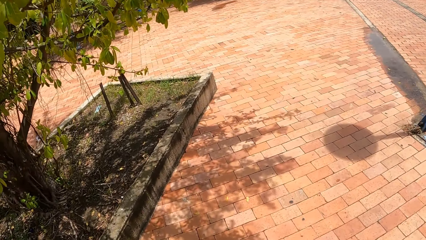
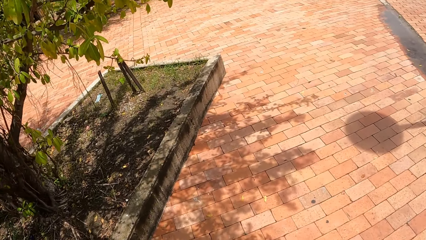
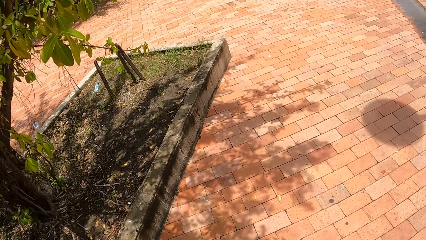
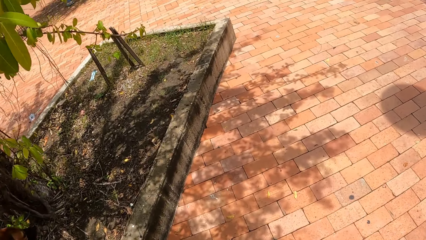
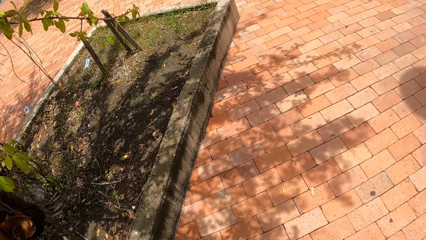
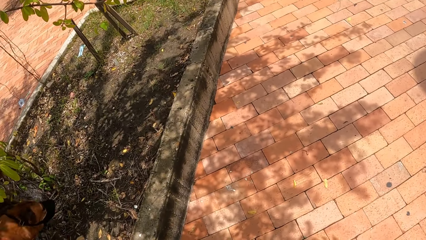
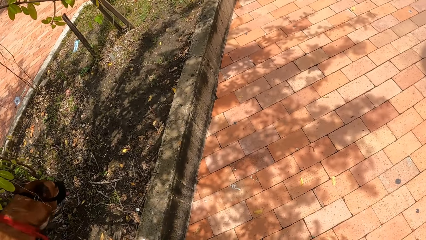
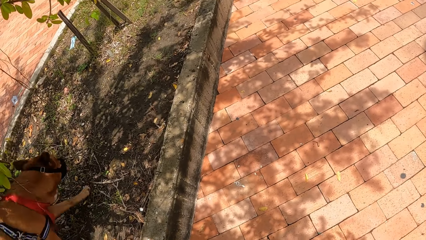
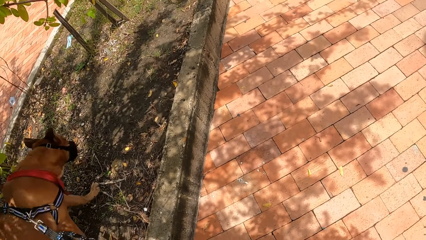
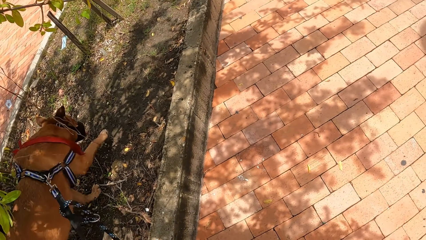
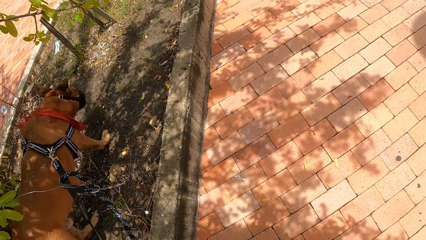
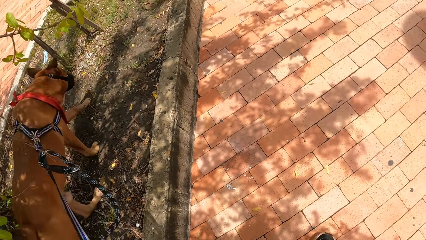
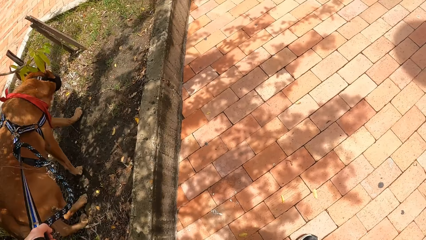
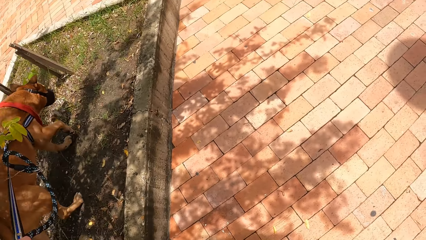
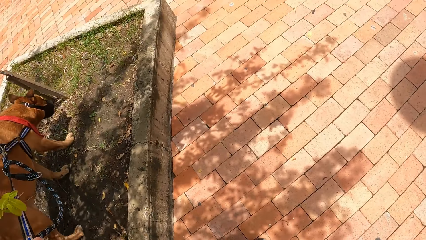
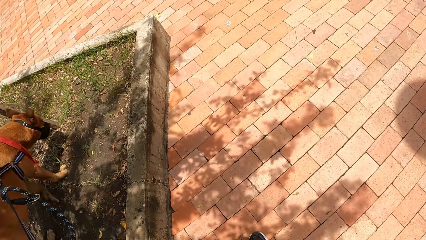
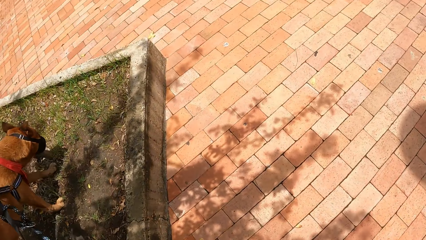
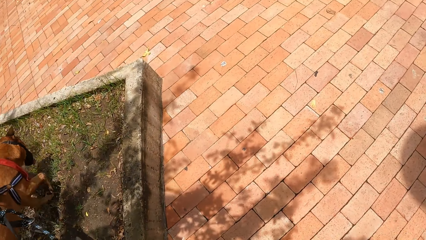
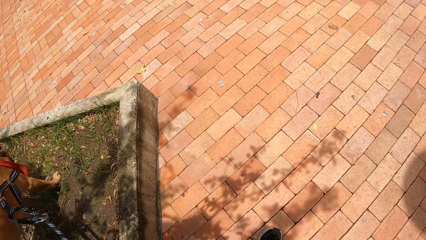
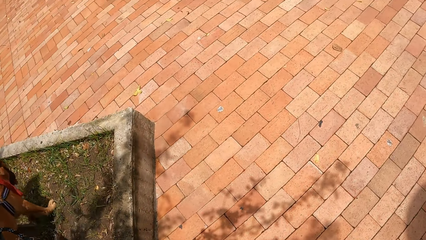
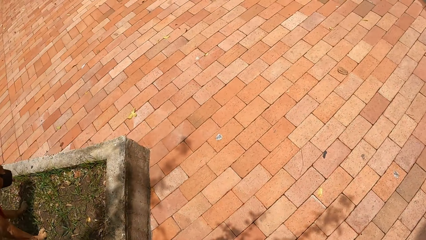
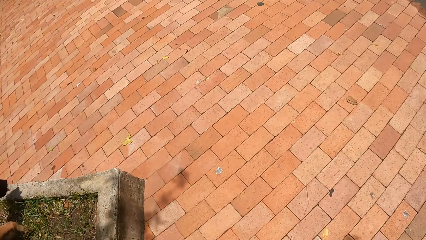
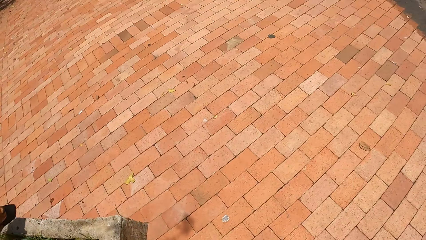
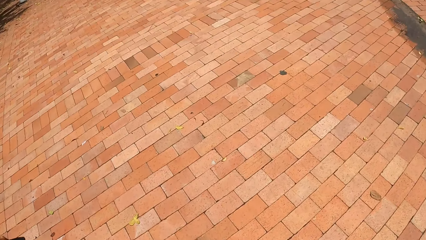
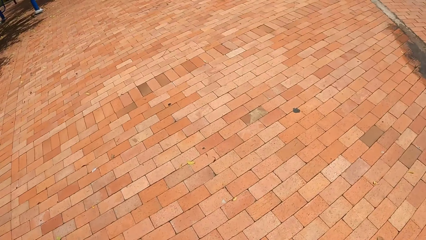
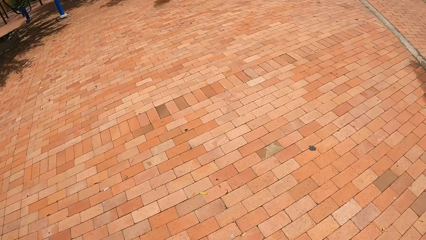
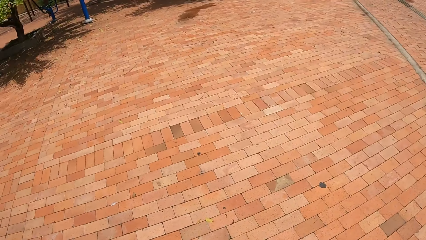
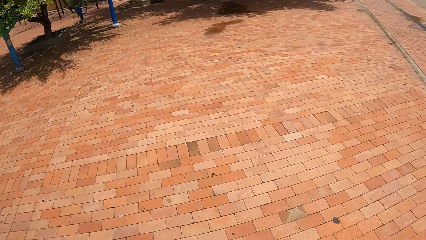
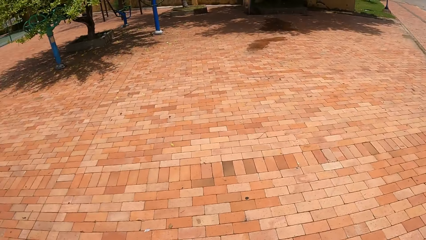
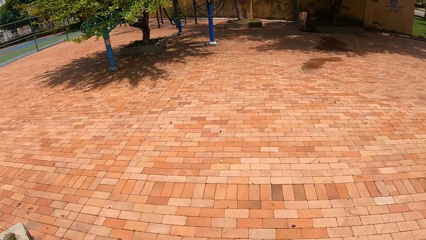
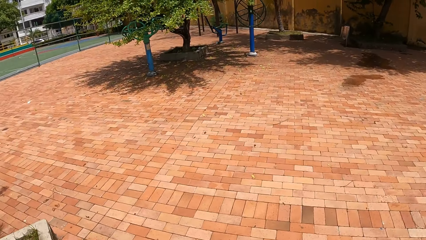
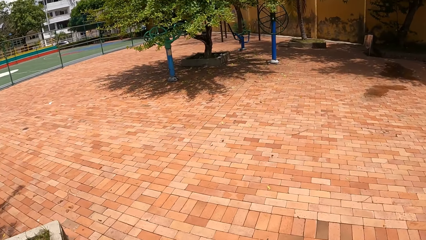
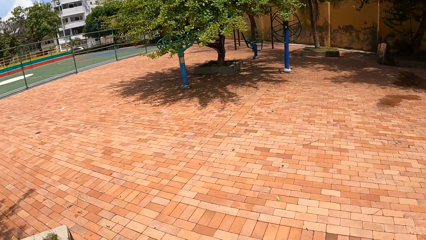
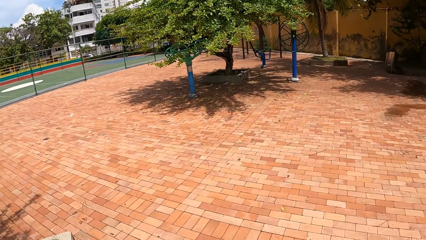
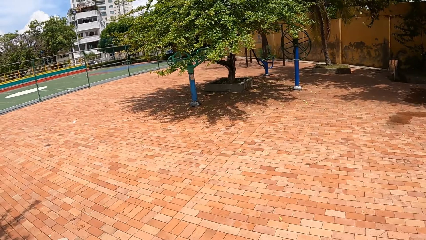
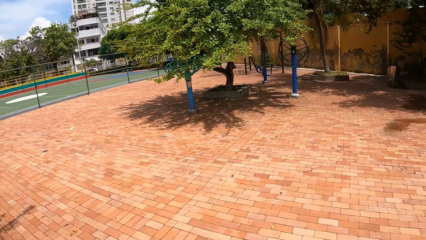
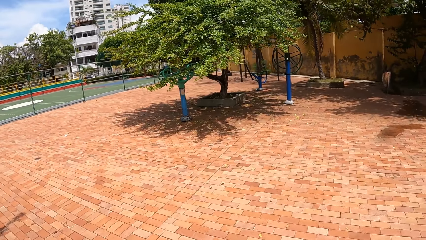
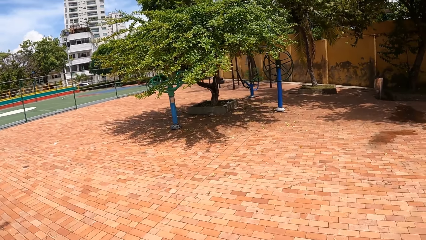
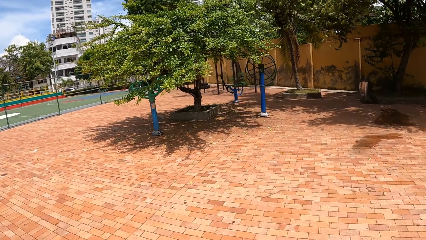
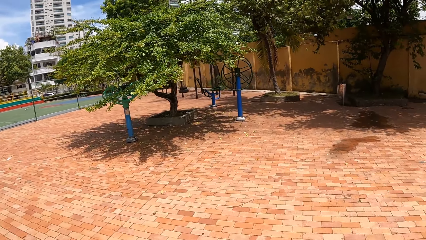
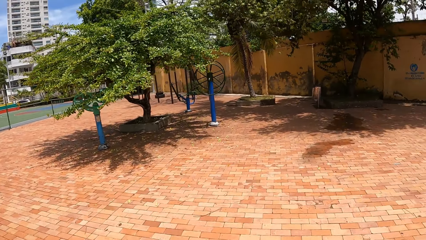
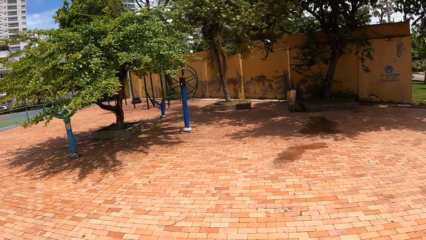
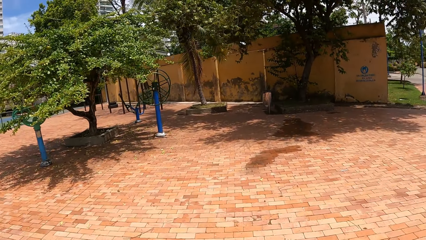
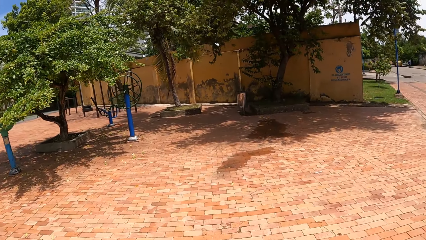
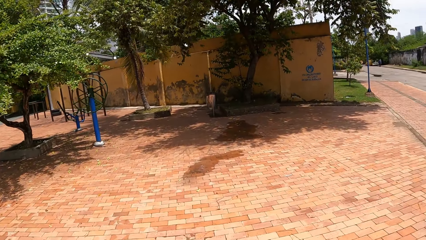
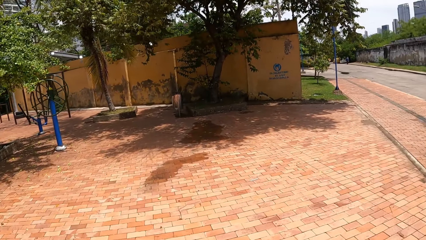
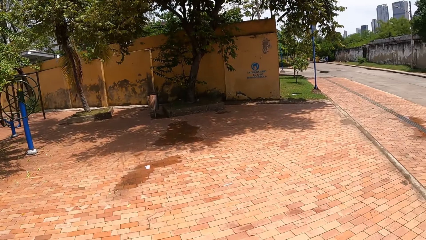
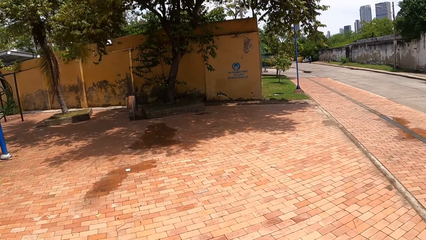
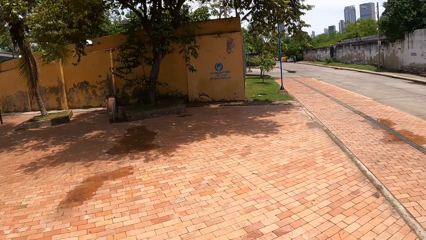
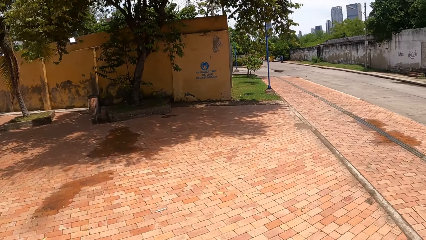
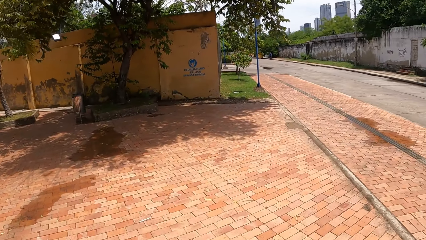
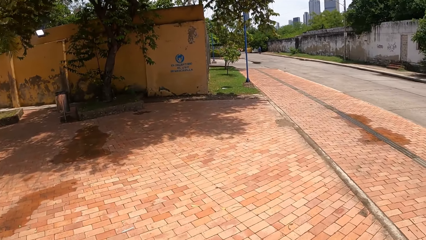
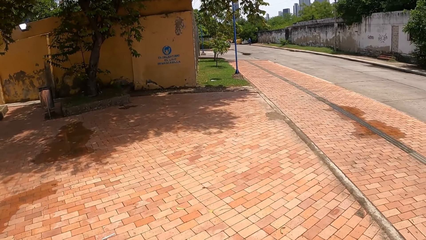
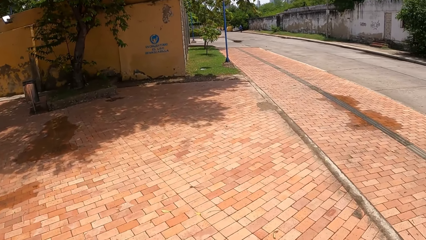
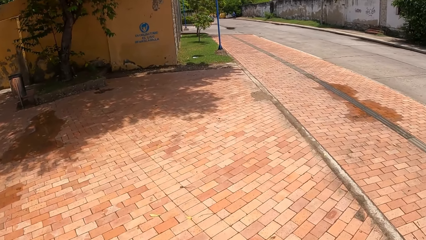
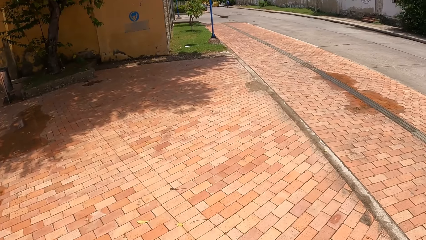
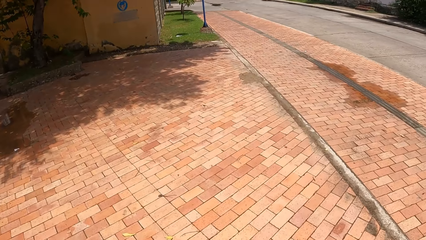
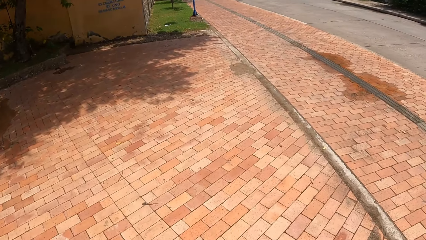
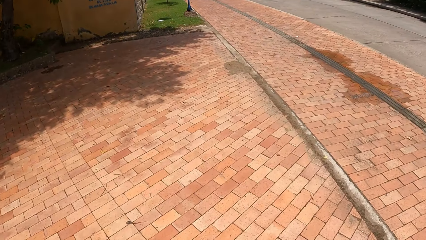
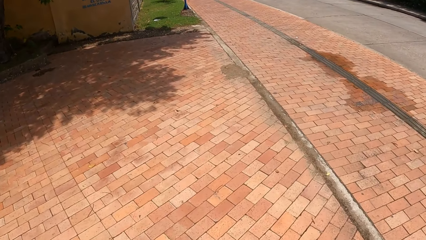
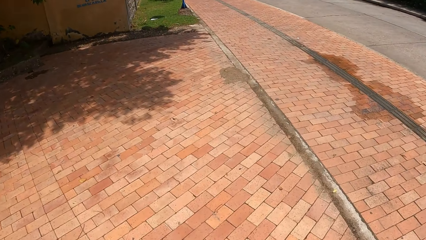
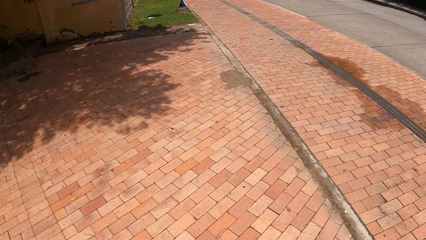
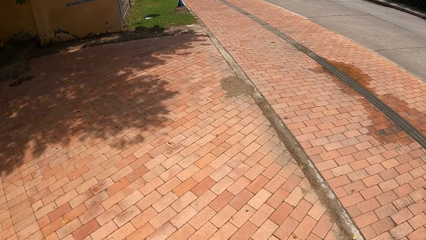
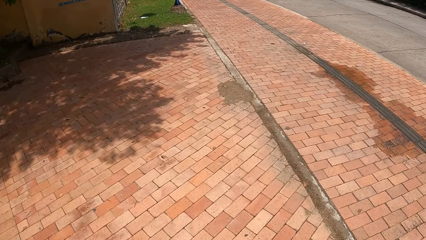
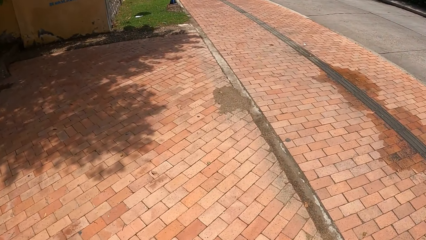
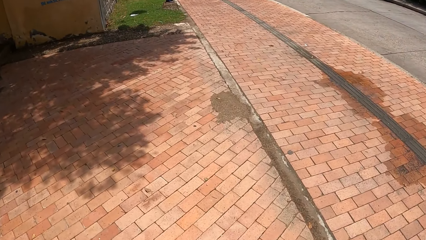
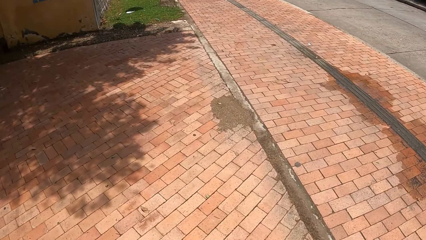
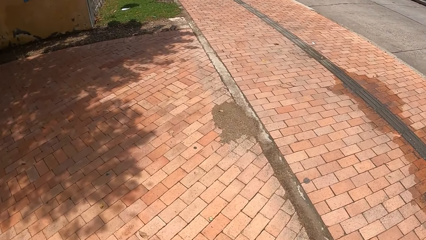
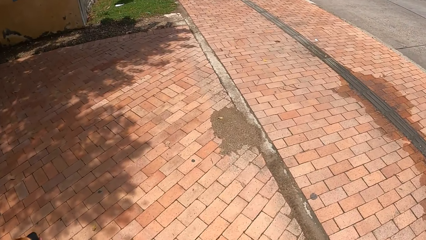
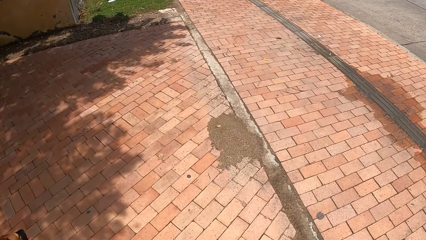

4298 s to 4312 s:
The camera wearer stops on the ground and looks at the dog. They walk on the pavement. They look around. They walk around.

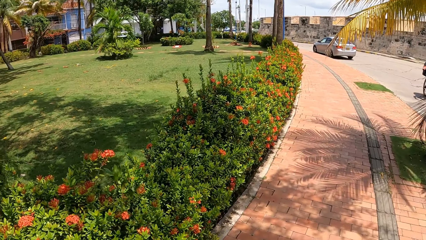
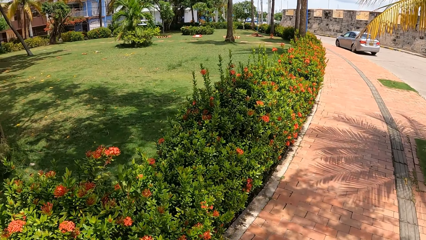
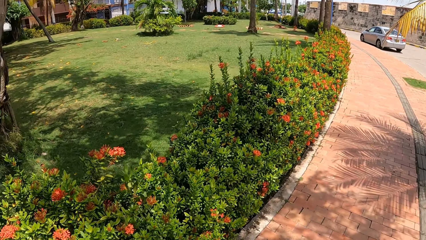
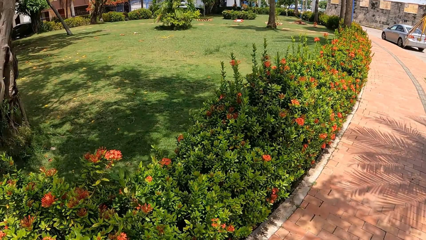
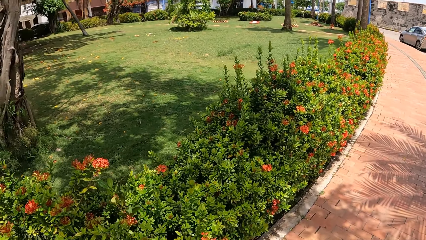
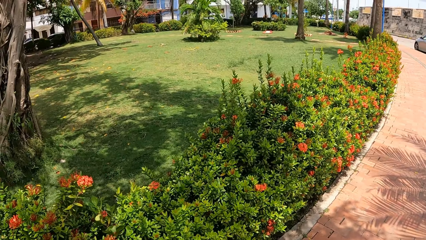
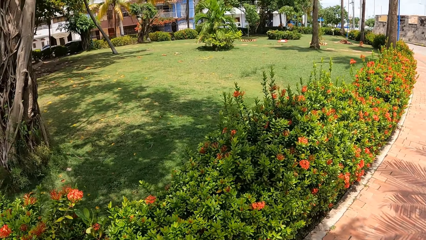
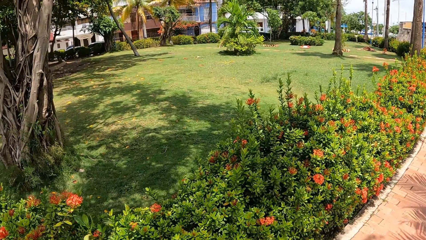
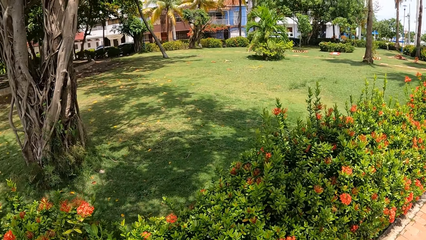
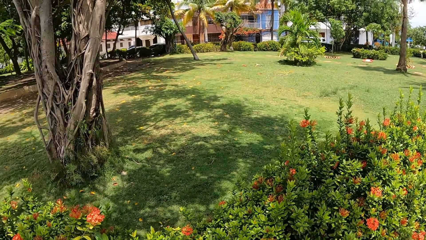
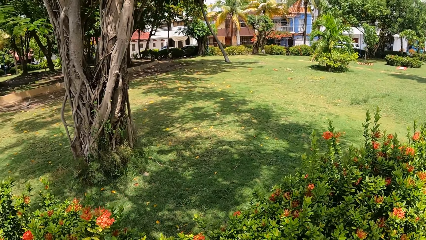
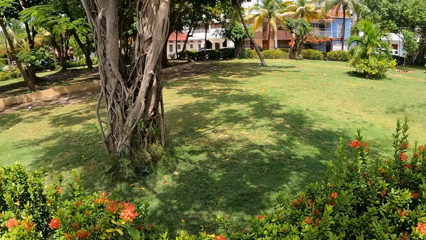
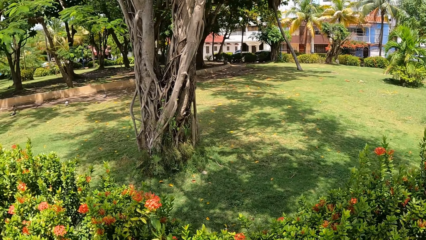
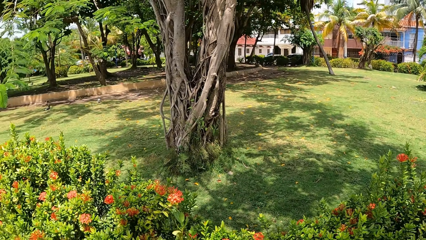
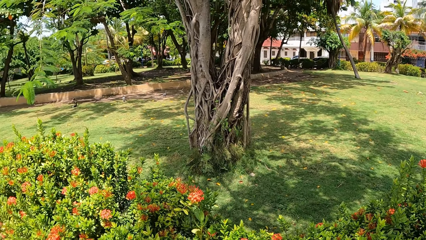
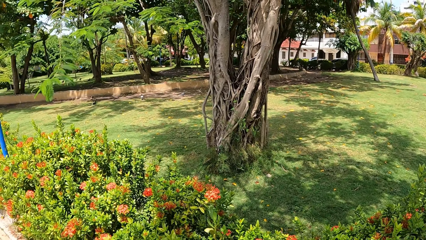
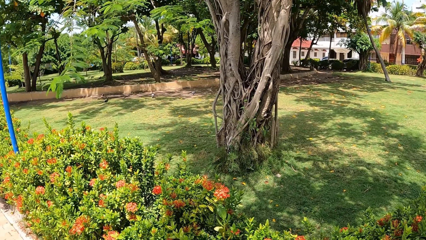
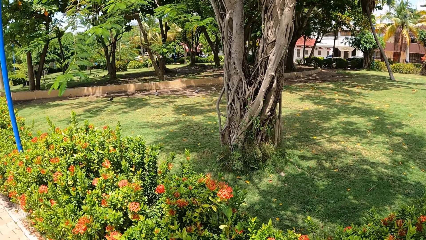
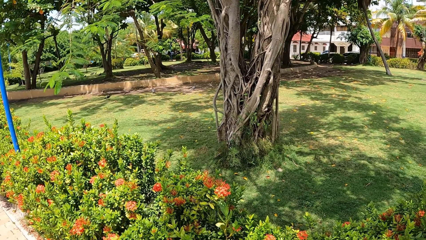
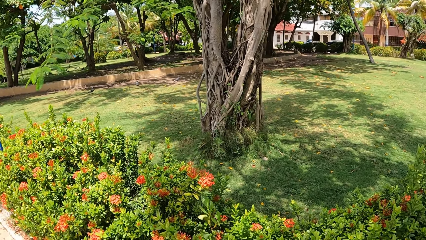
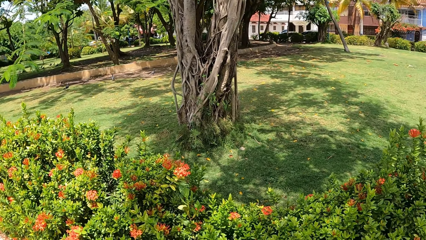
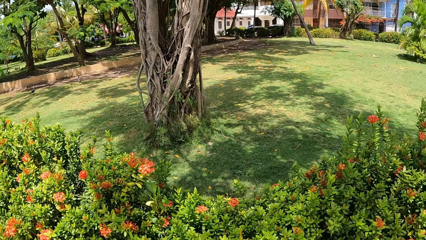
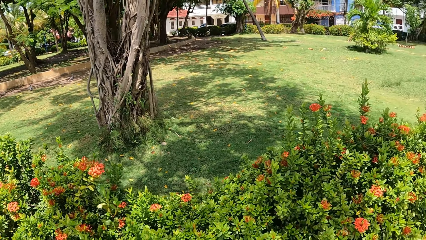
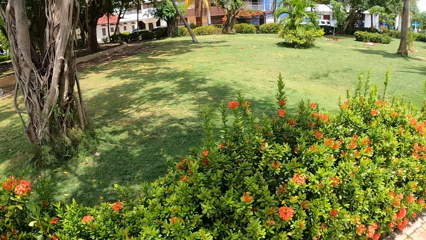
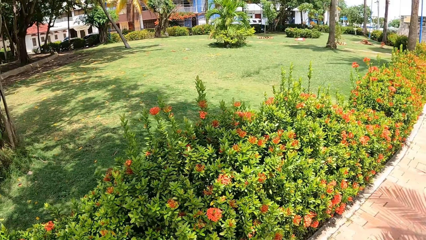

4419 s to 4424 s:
The camera wearer looks around.
